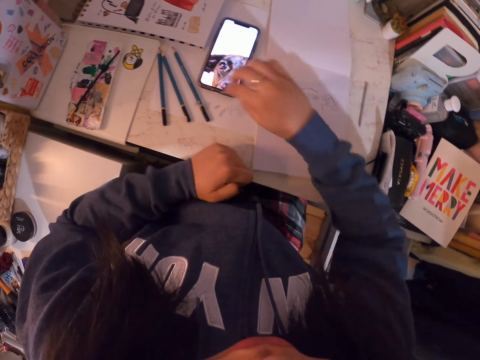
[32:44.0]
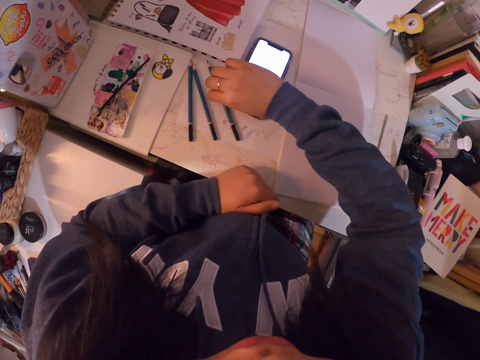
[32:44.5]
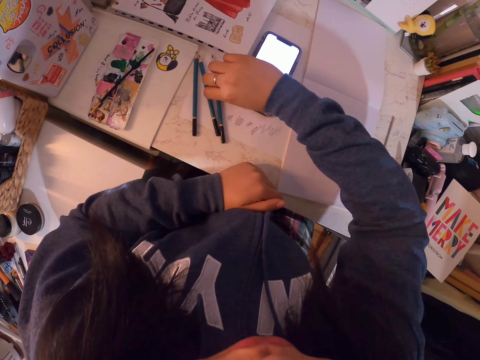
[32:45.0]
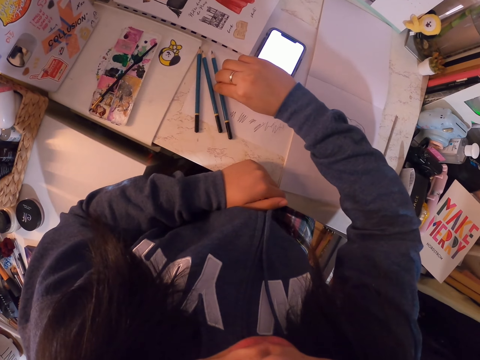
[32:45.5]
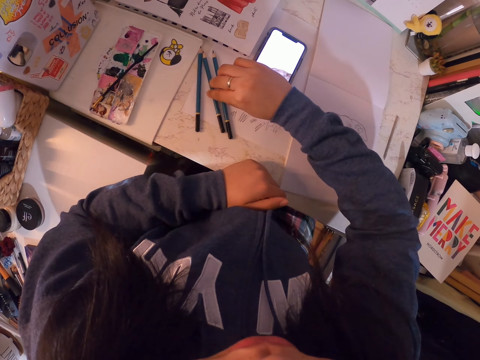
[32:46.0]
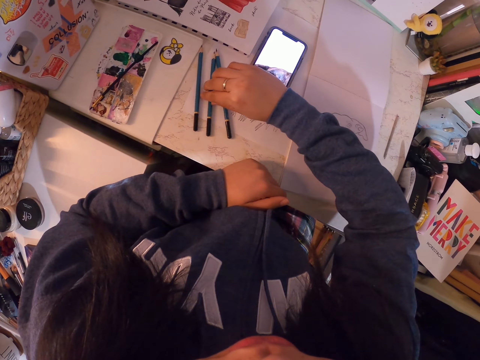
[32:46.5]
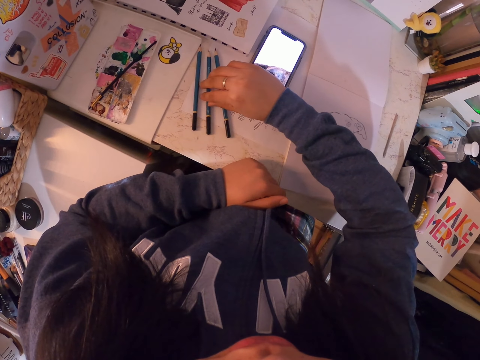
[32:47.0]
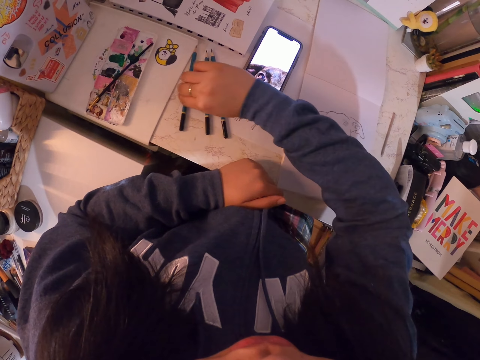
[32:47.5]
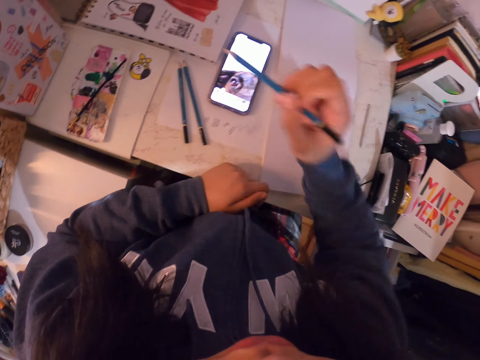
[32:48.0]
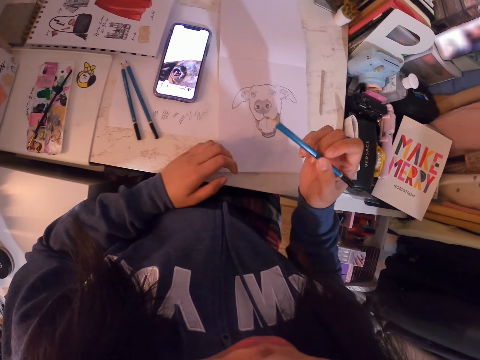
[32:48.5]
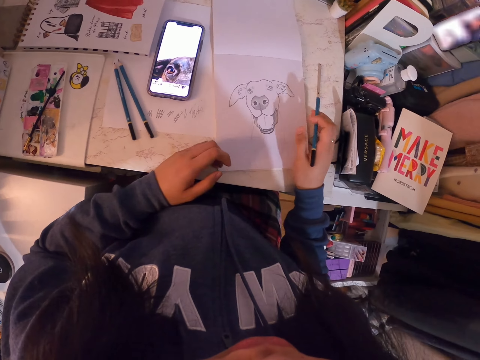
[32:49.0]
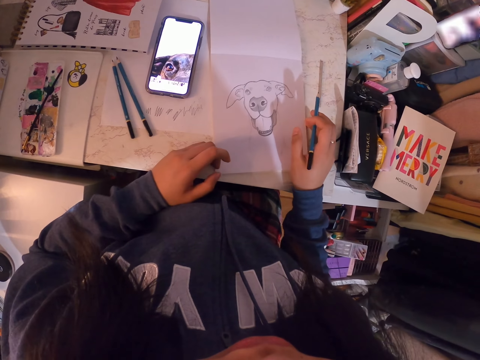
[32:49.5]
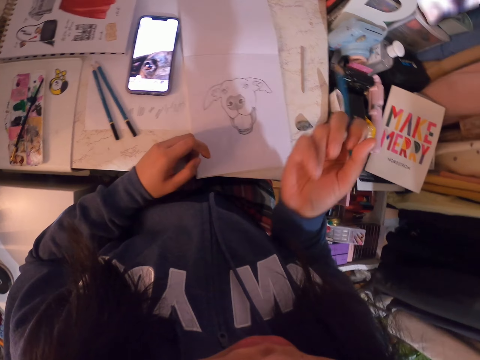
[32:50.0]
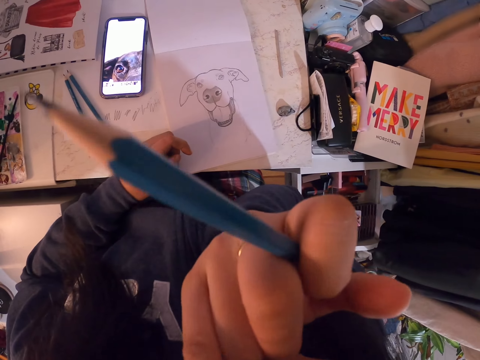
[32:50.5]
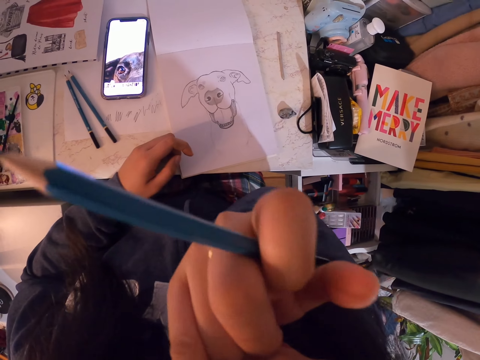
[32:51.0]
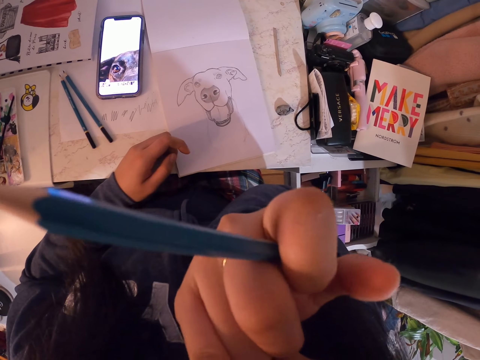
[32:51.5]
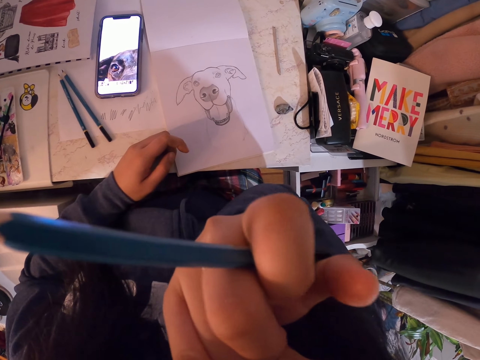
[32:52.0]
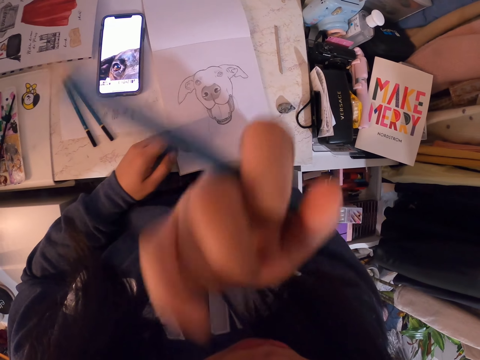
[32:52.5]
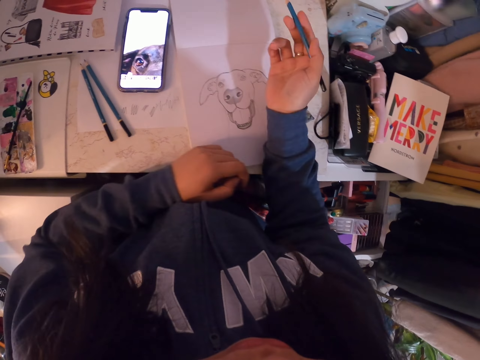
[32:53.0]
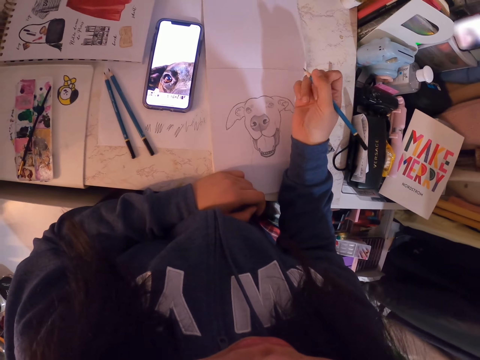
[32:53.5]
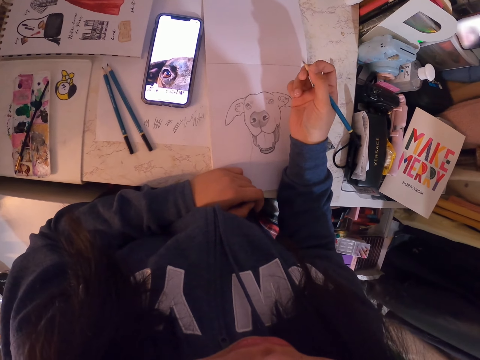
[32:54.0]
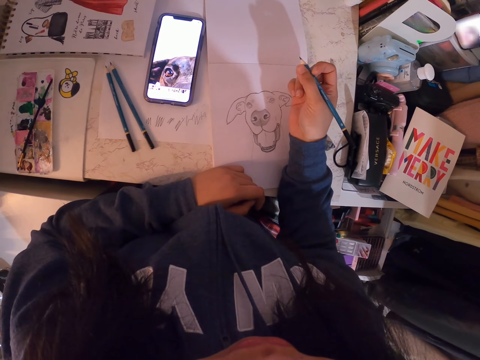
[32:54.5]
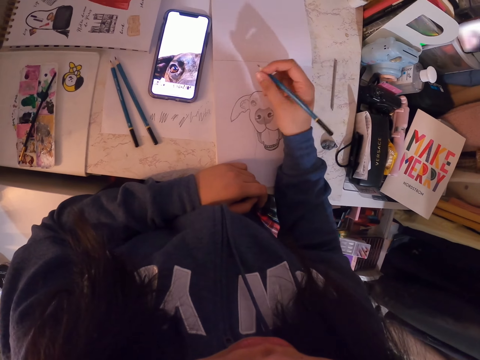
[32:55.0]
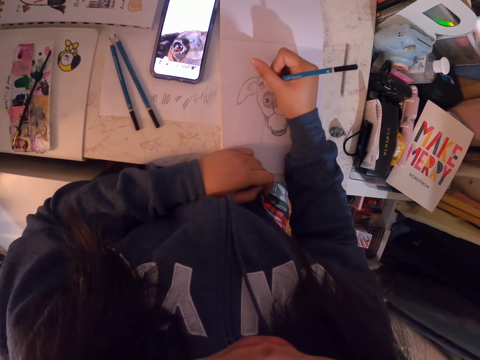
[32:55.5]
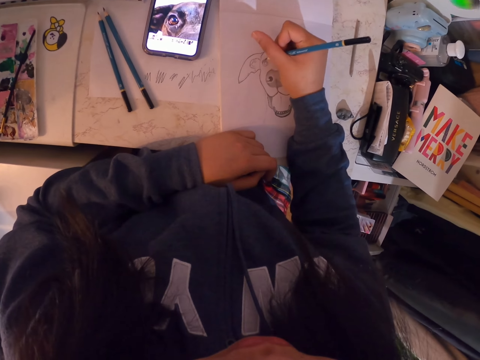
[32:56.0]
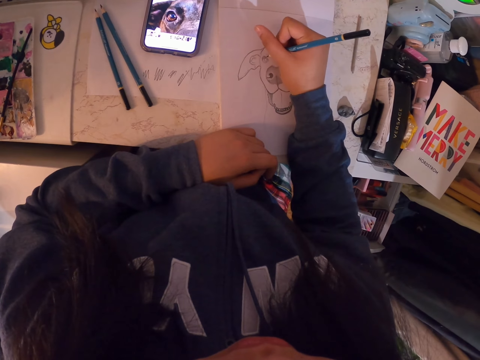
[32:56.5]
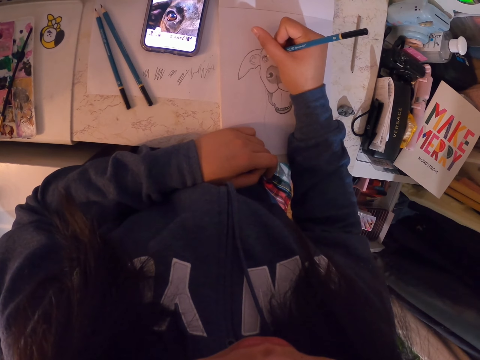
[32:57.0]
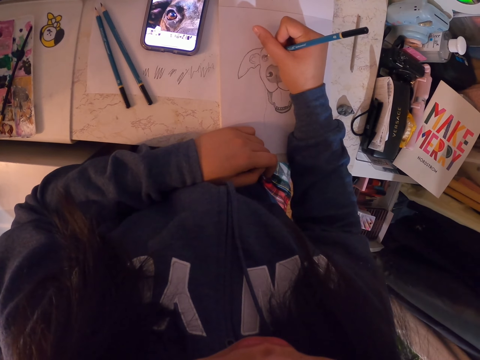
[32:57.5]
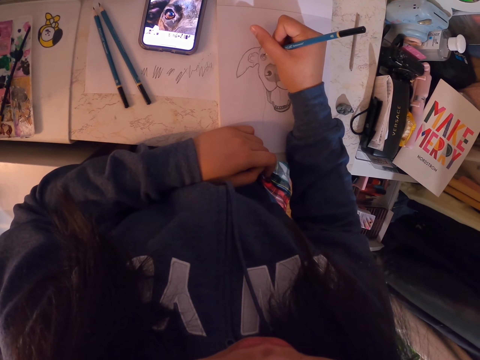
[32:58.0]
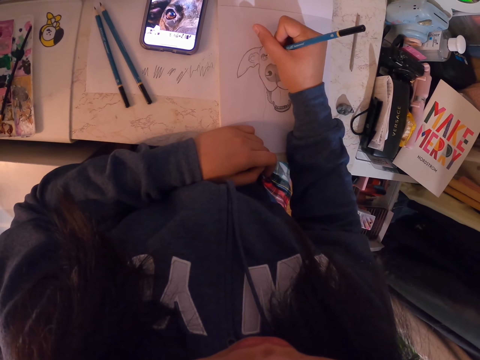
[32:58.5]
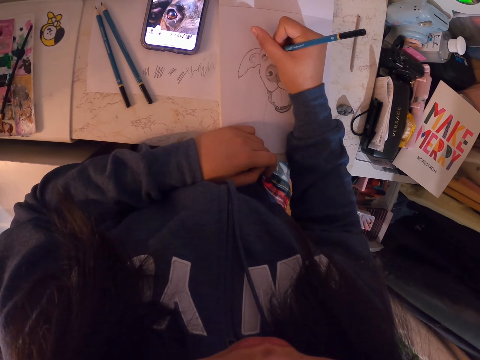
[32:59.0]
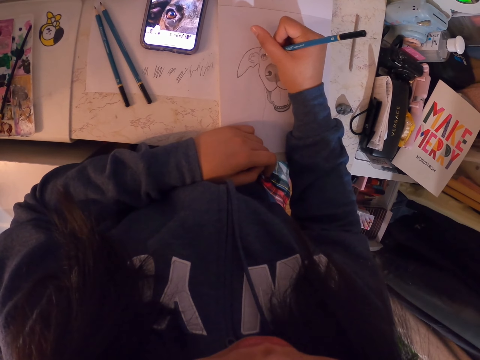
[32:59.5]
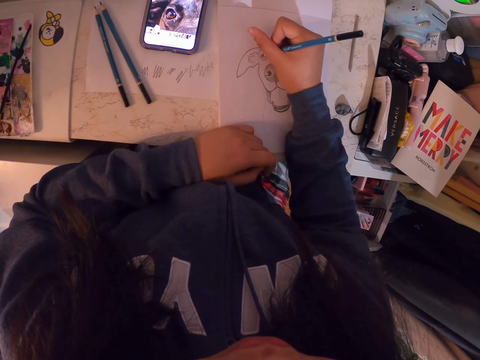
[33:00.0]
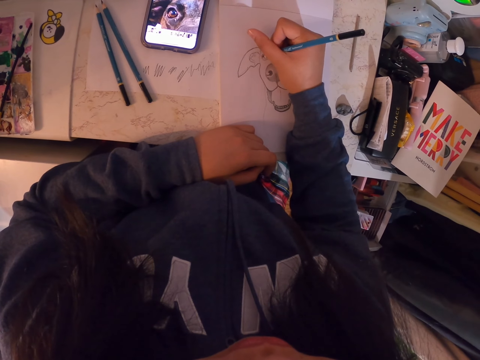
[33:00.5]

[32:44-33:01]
The camera wearer touches a pencil. They pick up the pencil. They move the paper or book. They do something at the right small finger. They scratch the face. They drop the hand down. They stare at a drawing. They draw on a paper.

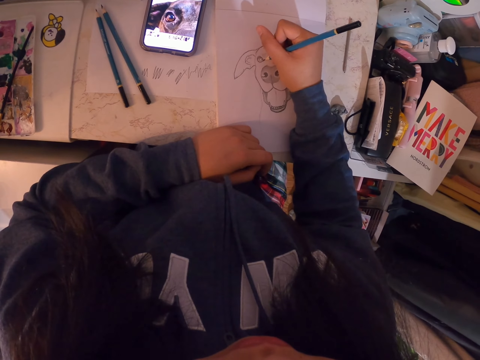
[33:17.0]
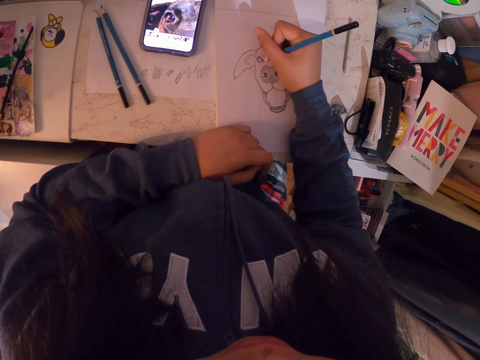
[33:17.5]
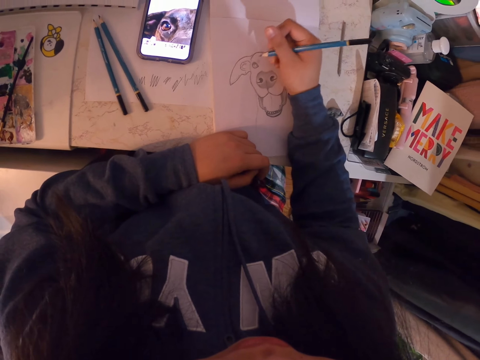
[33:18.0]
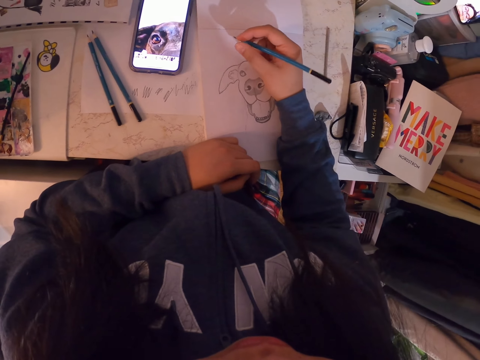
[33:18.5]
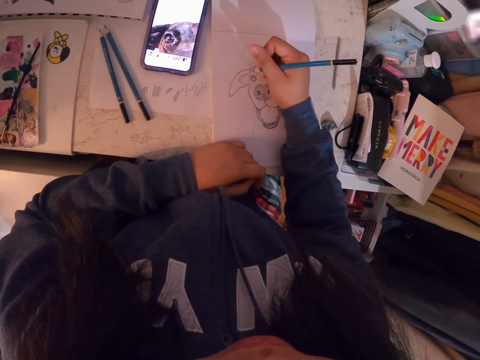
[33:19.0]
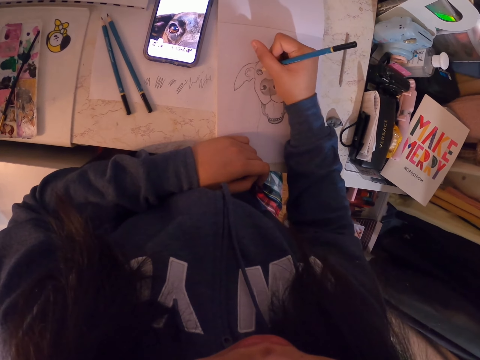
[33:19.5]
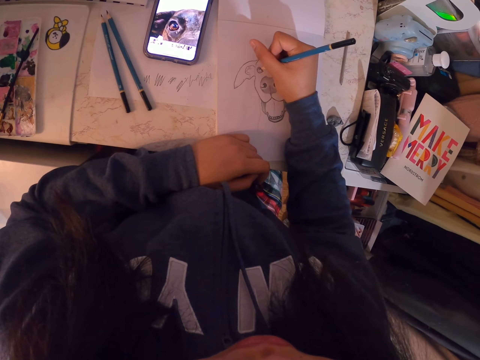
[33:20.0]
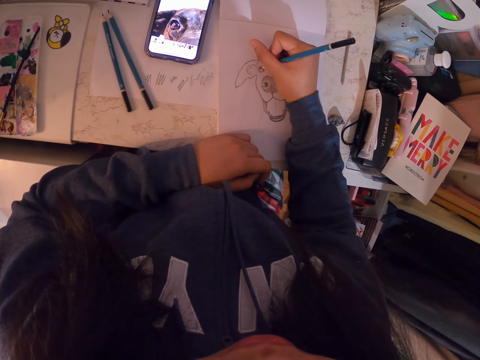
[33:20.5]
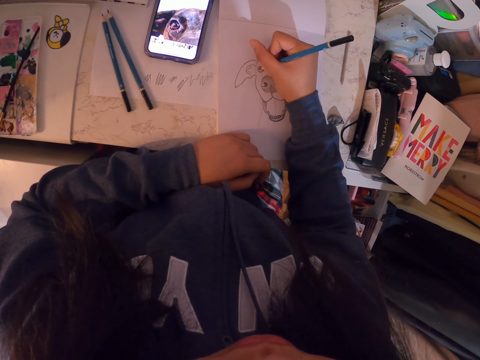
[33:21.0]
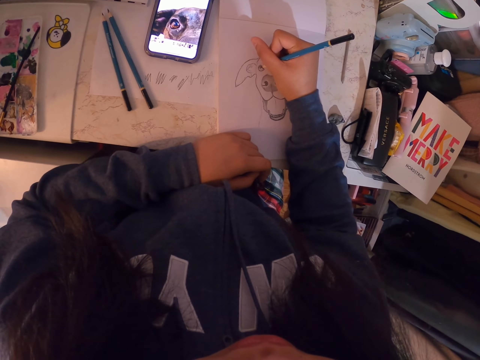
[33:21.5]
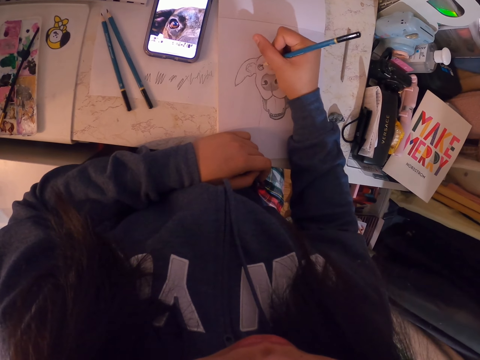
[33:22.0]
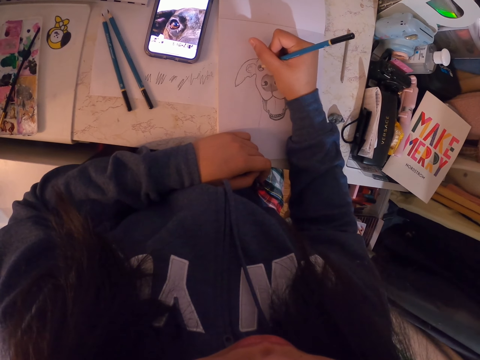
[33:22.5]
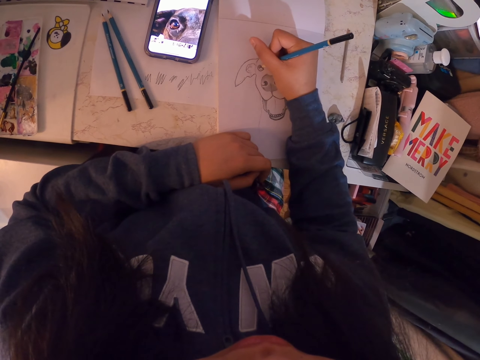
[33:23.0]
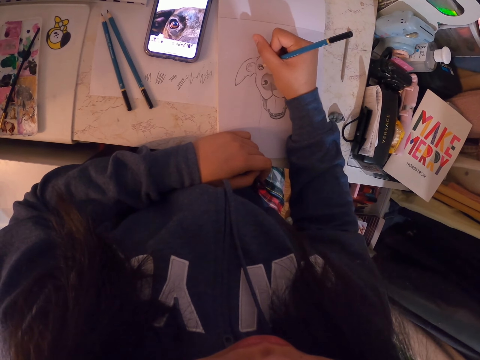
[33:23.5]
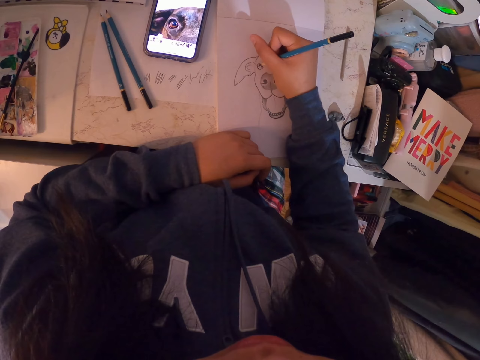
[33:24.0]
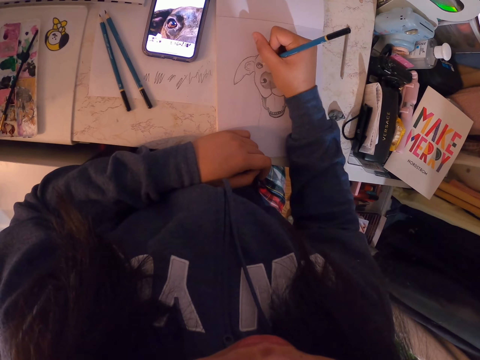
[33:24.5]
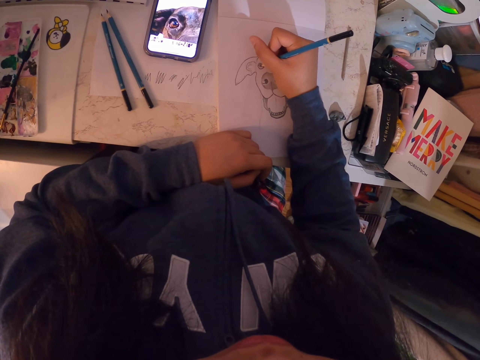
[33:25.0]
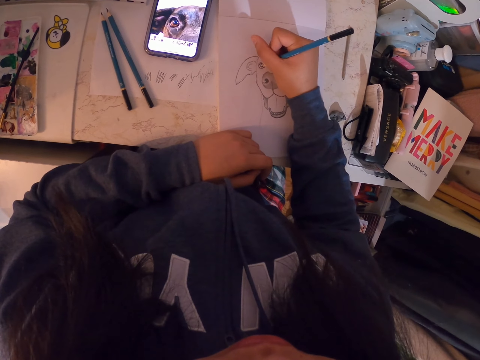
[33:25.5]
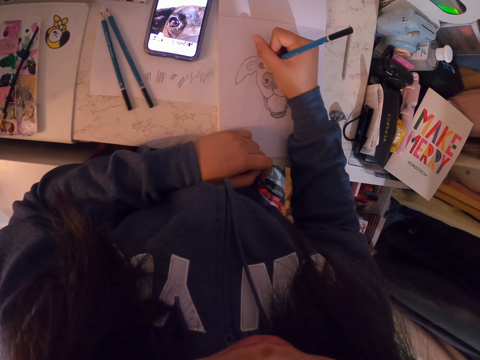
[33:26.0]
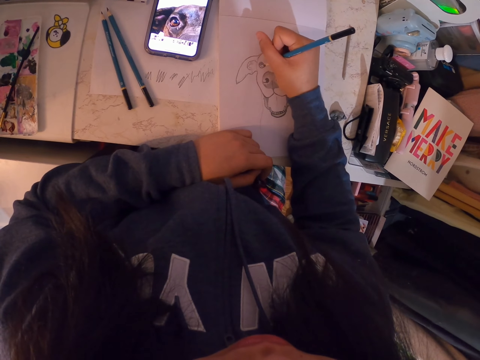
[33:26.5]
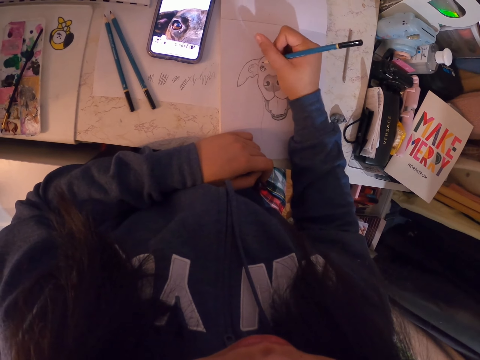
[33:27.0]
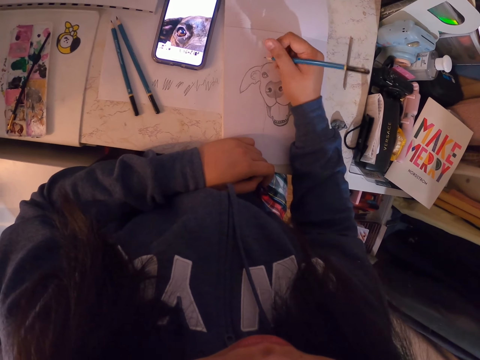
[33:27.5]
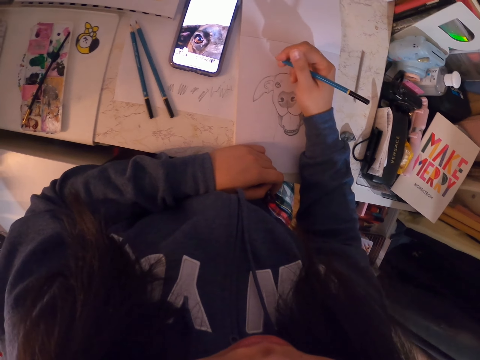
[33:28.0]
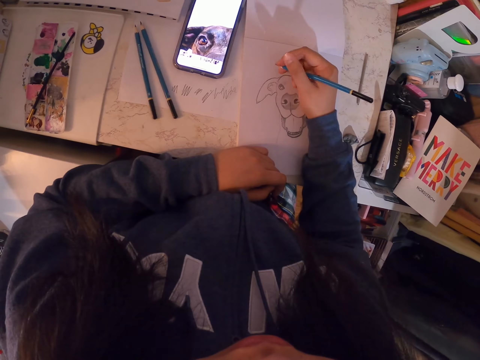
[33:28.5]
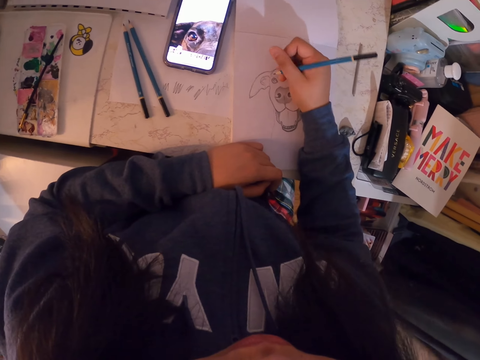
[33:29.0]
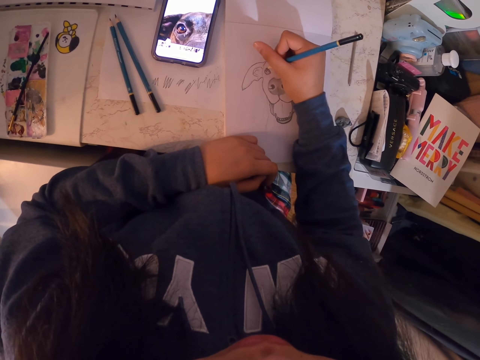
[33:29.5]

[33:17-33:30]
The camera wearer stares at the image. They draw the image. They look at the phone. They stare at the drawing.
